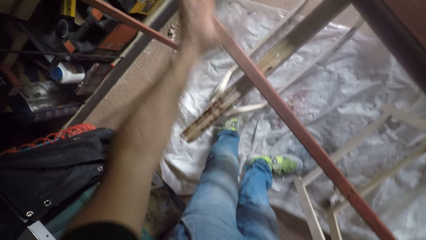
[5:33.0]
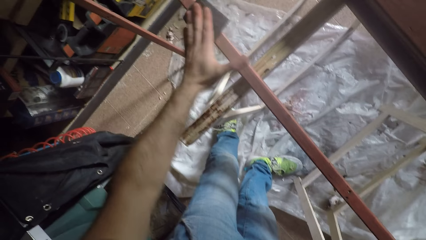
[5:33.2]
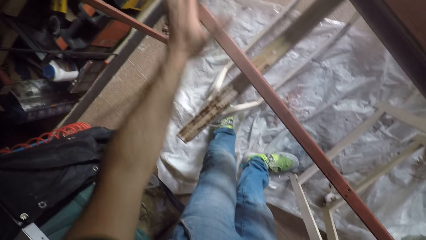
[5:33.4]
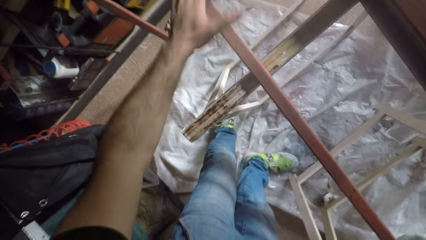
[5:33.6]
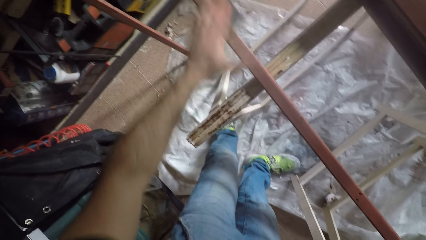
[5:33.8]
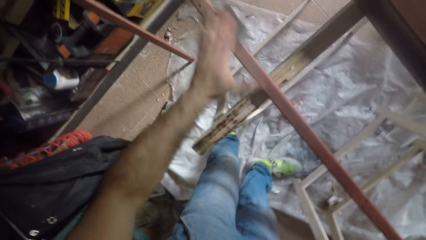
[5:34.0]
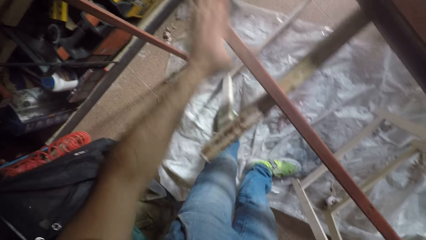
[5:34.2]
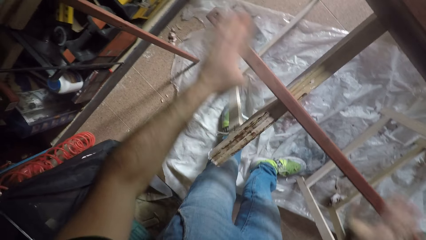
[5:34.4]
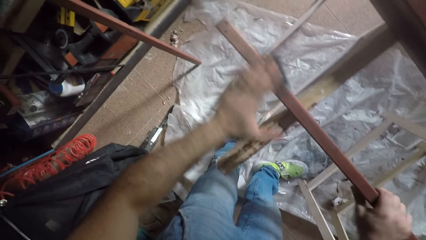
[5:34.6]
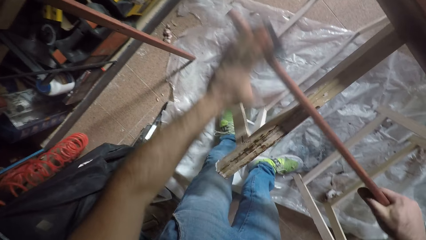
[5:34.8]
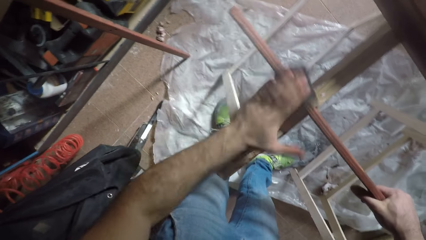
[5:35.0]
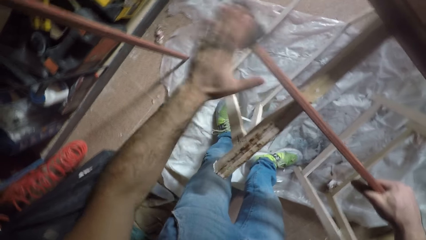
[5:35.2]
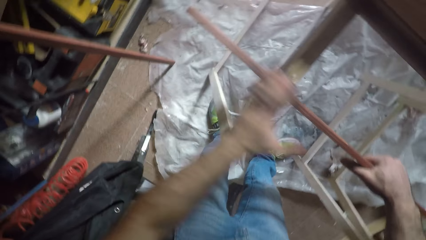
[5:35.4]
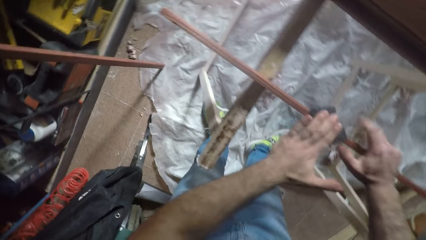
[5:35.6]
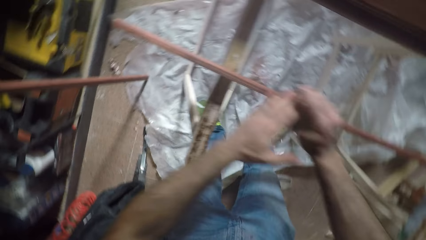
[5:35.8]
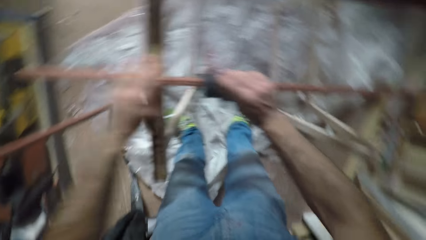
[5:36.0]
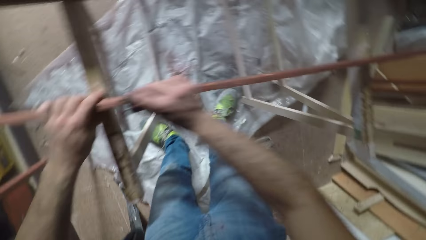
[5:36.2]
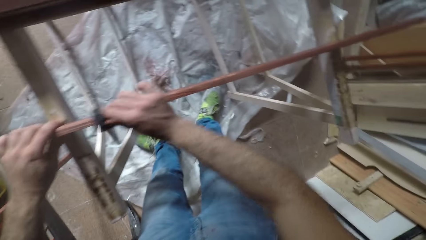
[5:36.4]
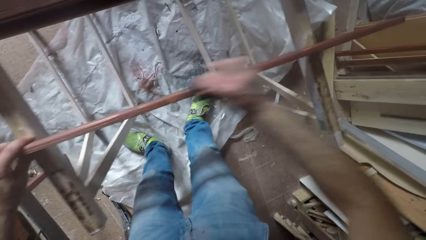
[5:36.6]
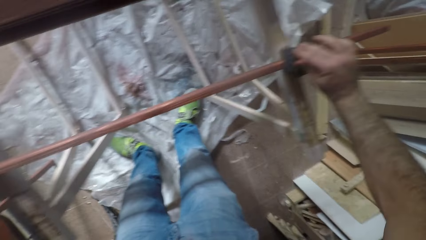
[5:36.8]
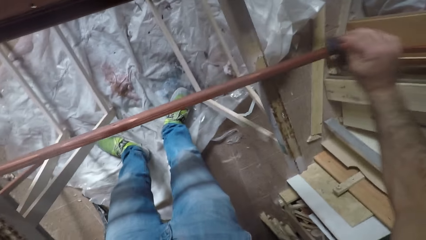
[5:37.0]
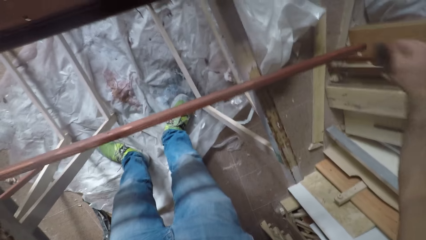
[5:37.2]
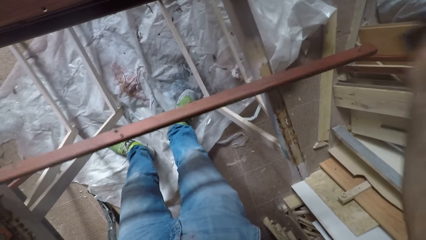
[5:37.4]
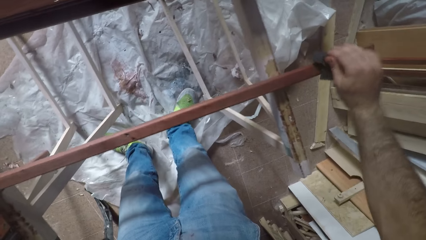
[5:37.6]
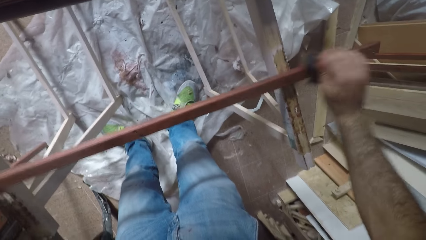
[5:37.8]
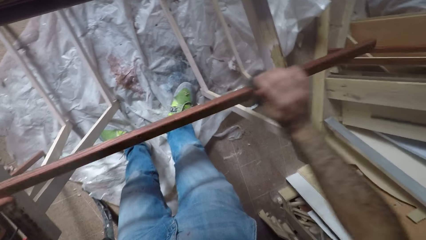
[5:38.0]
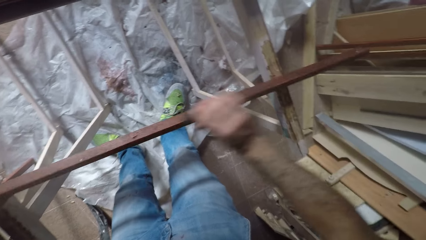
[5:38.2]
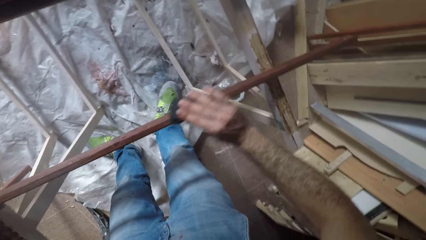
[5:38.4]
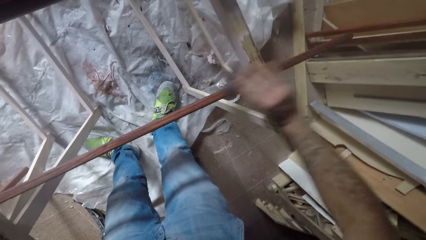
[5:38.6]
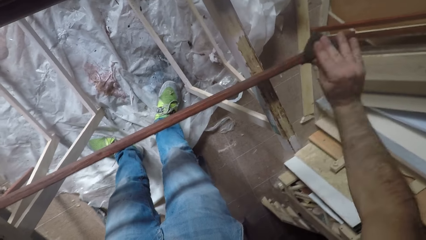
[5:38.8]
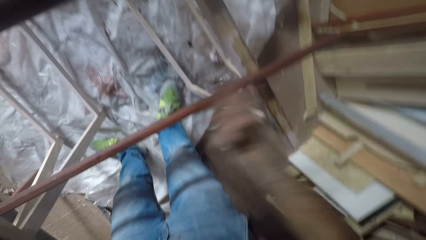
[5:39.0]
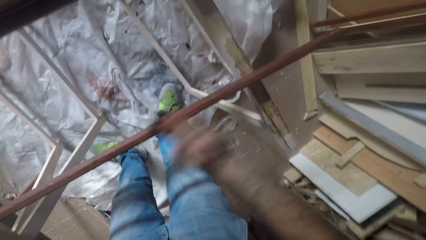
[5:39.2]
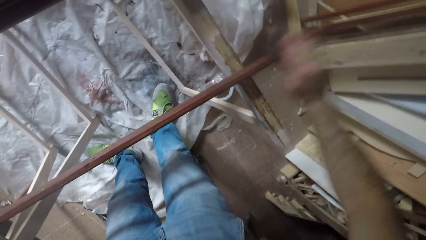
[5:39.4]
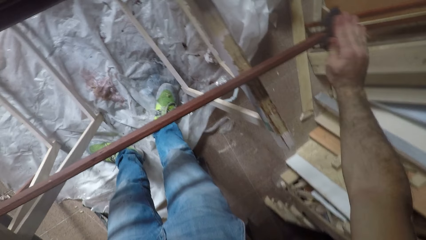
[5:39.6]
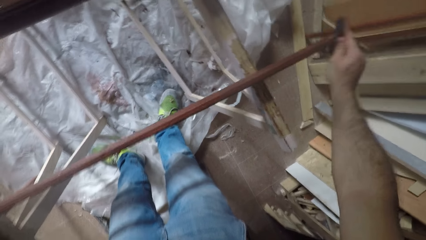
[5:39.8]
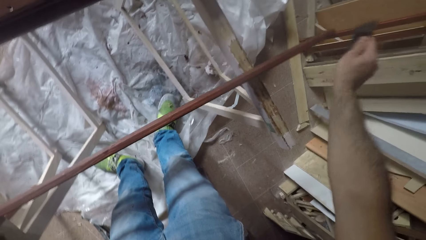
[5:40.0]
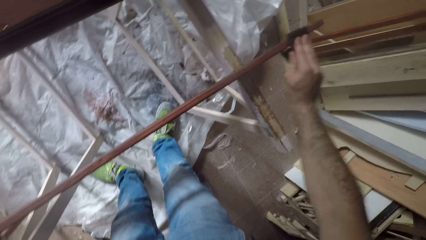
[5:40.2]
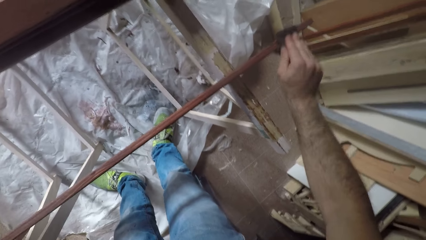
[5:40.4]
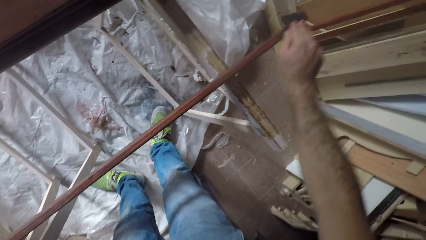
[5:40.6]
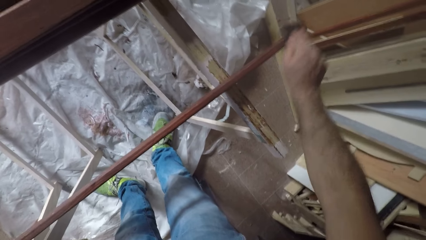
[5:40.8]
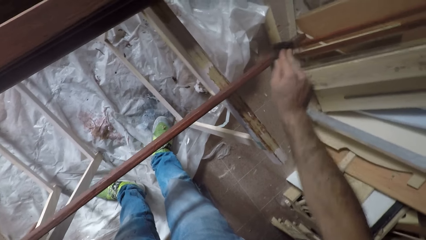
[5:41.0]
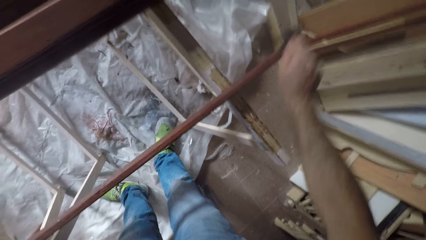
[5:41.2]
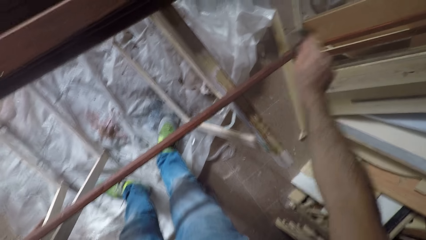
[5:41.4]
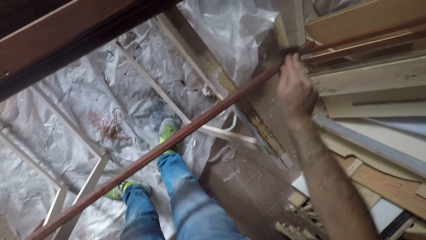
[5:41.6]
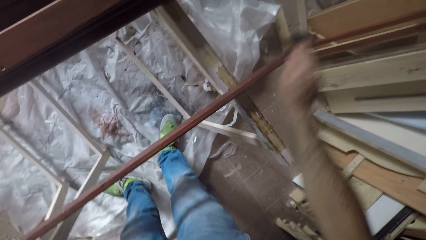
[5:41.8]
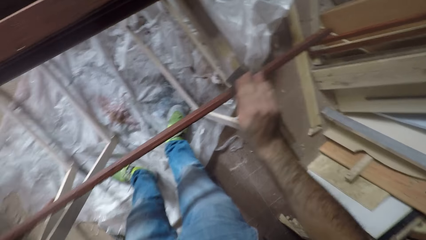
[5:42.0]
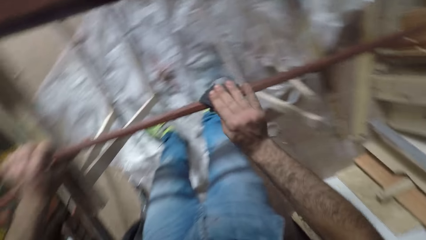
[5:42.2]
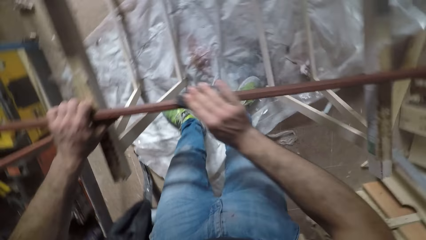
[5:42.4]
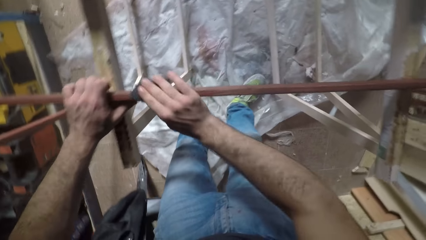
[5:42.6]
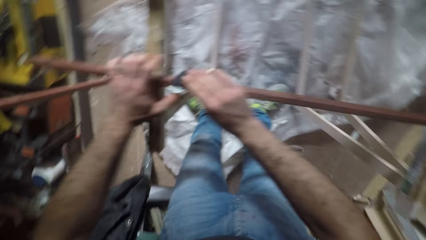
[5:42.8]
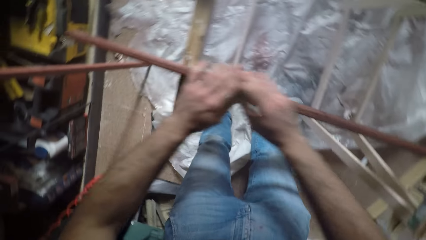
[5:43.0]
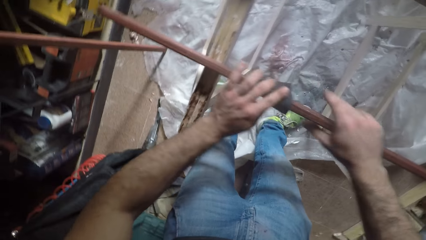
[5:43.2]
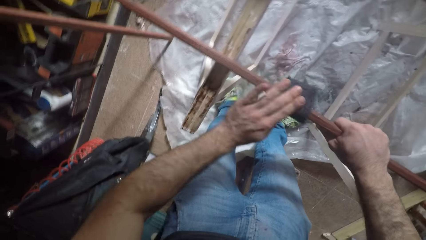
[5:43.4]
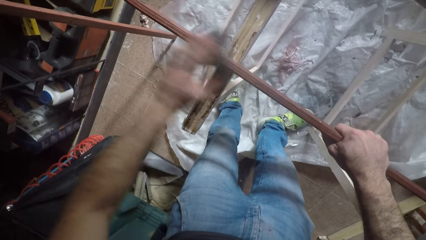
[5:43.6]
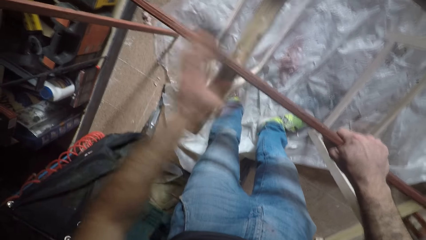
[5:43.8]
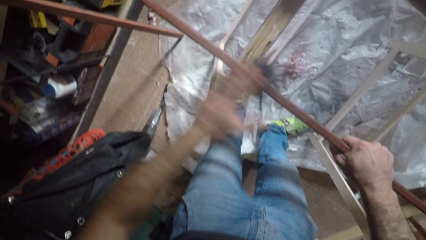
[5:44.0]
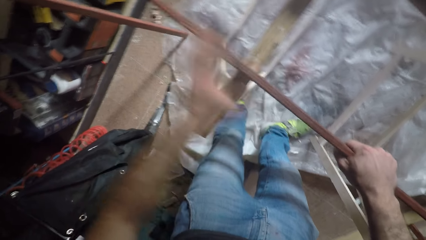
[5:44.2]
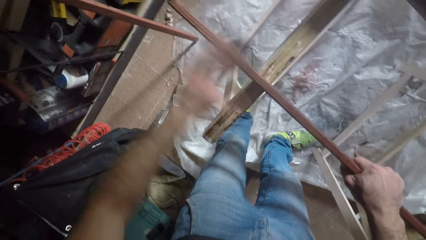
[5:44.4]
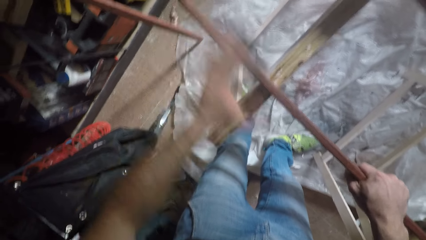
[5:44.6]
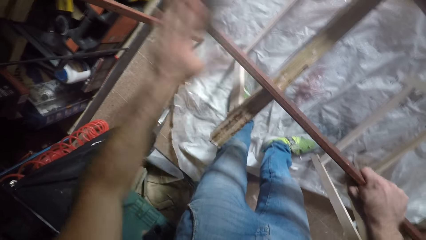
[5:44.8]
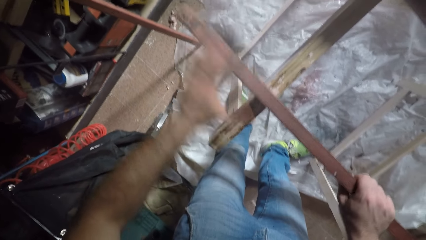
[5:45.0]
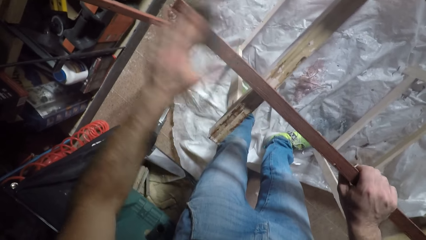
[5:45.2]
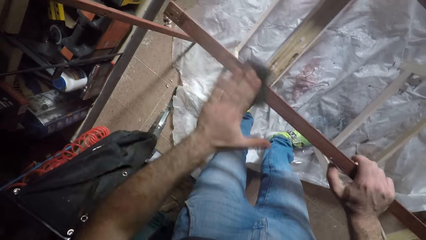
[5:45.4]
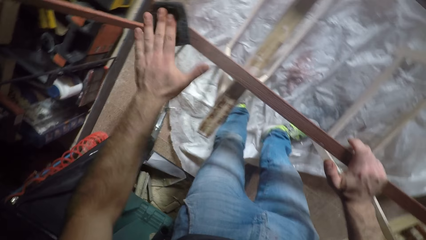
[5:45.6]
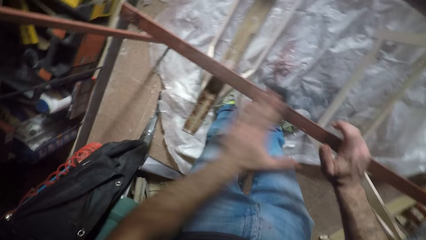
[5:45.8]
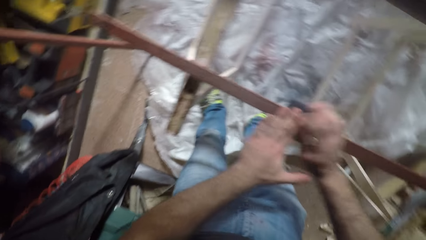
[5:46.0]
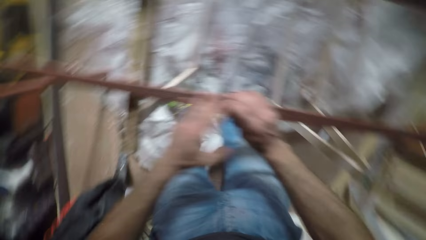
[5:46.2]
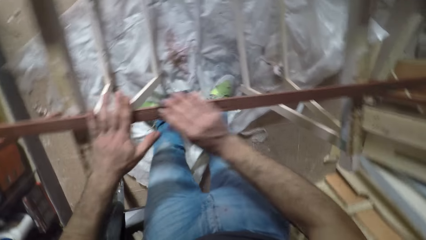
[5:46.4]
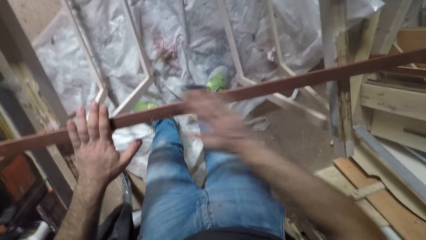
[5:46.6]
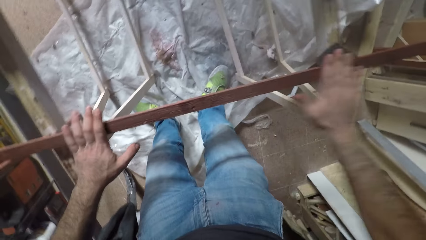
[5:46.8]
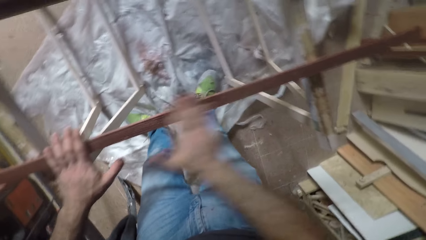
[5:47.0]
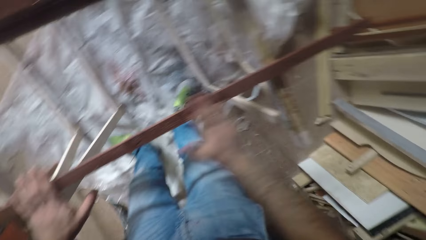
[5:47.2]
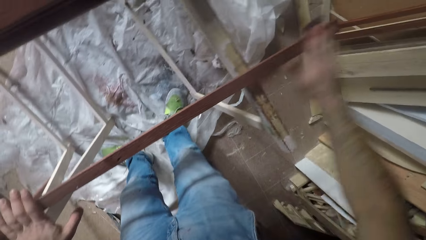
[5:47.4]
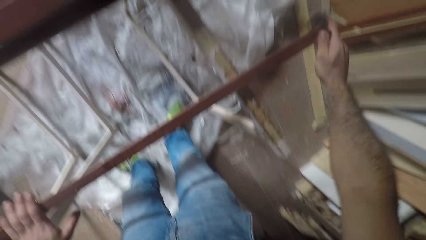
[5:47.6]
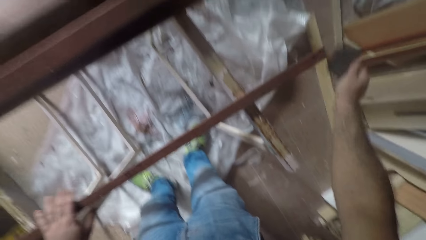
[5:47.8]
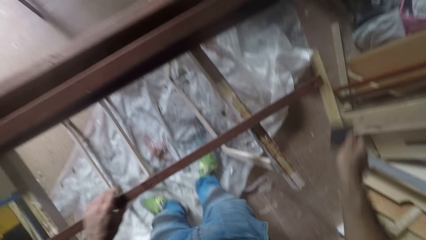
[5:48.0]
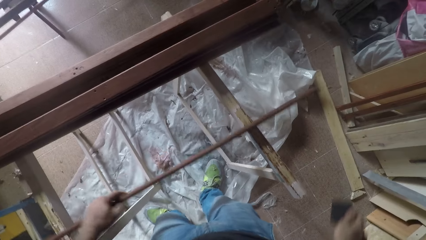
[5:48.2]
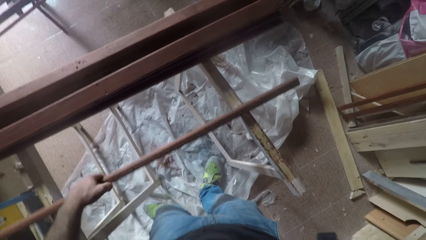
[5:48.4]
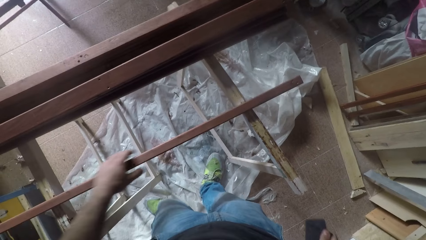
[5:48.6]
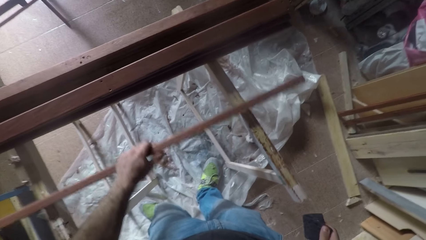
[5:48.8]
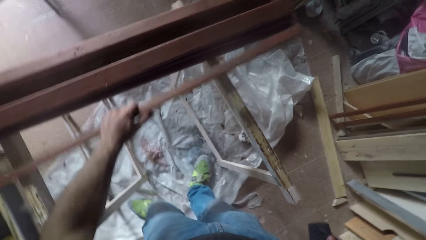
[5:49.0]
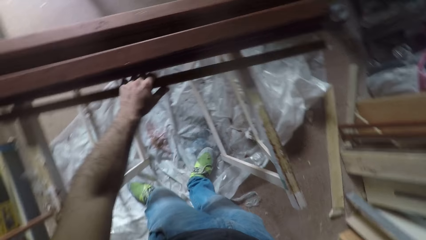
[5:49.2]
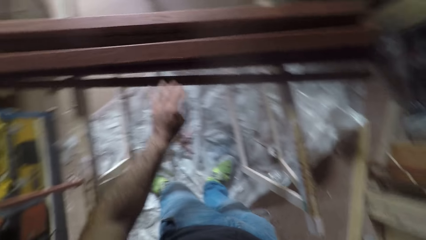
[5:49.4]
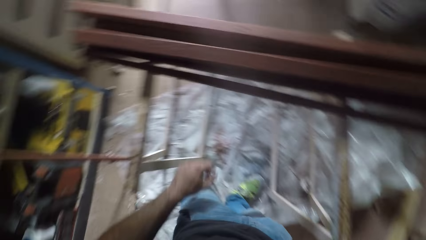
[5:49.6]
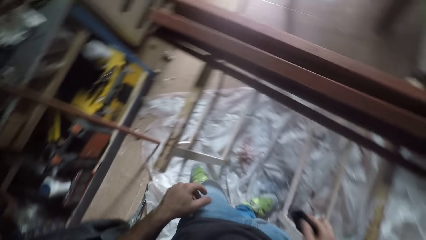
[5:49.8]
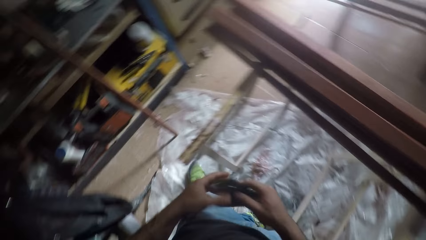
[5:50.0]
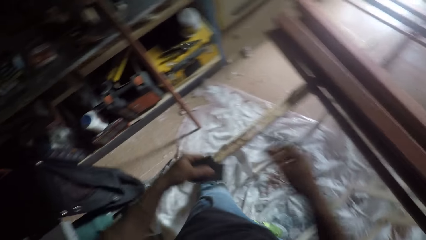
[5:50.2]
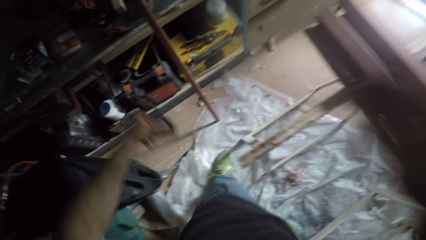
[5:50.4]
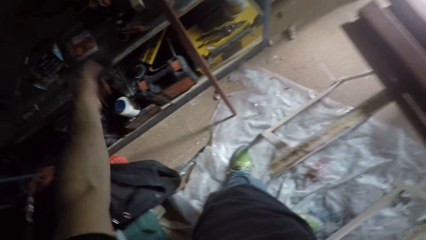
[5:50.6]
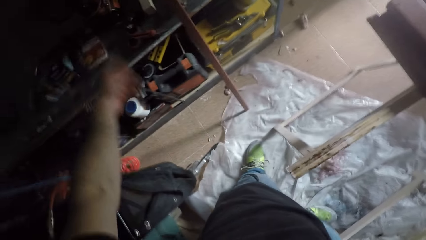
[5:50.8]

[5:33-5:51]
The camera wearer turns the rod. He scrubs the piece of wood with the sandpaper. He transfers the sandpaper from his left hand to his right hand and scrubs the piece of wood with the sandpaper. He turns back the rod. He scrubs the piece of wood with the sandpaper. He transfers the sandpaper from his right hand to his left hand and scrubs the piece of wood with the sandpaper. He turns the rod again. He scrubs the piece of wood with the sandpaper. He transfers the sandpaper from his left hand to his right hand and scrubs the piece of wood with the sandpaper. He stops sandpapering. He lifts the piece of wood and places the rod beside the pile of rods. He lifts the piece of wood and puts the piece of wood down. He throws away the sandpaper.
